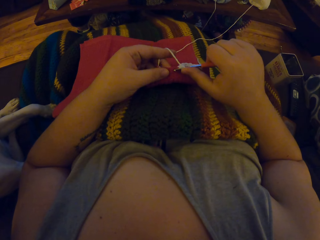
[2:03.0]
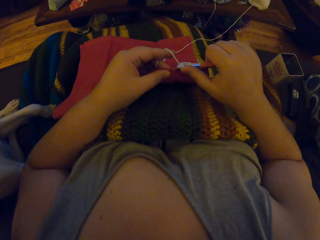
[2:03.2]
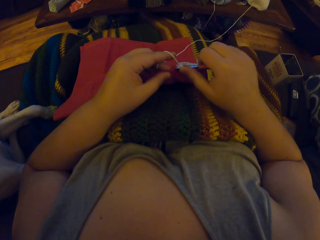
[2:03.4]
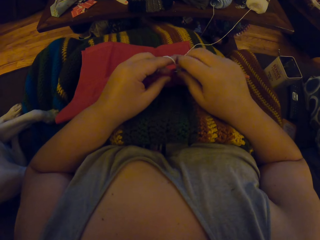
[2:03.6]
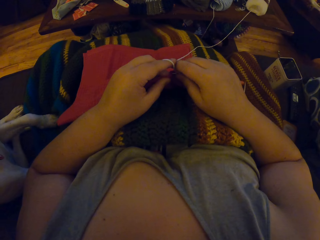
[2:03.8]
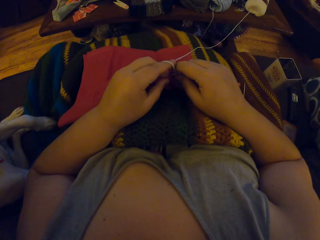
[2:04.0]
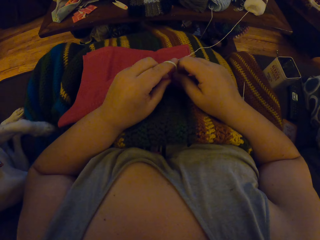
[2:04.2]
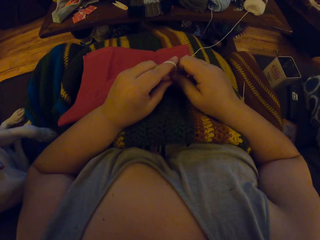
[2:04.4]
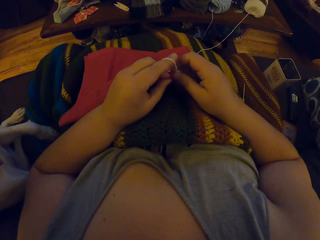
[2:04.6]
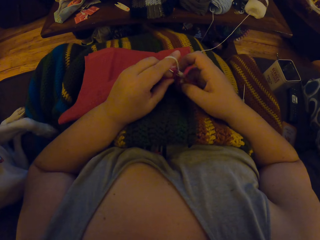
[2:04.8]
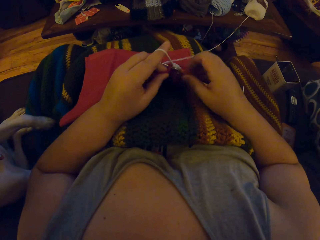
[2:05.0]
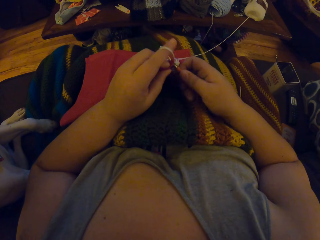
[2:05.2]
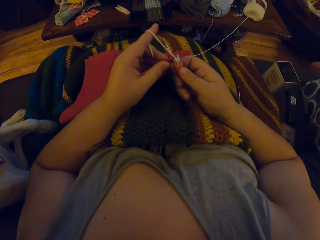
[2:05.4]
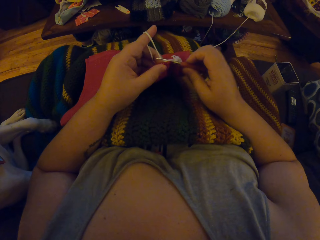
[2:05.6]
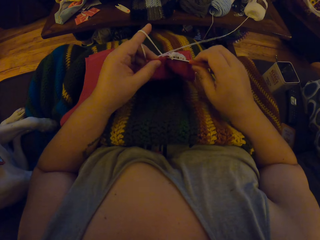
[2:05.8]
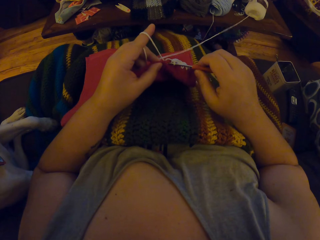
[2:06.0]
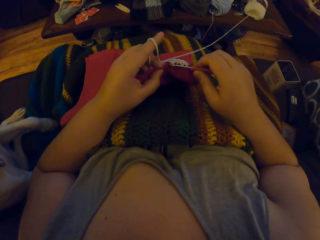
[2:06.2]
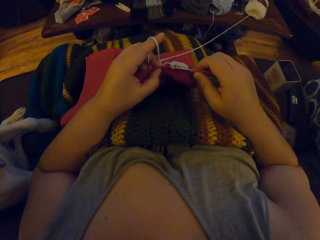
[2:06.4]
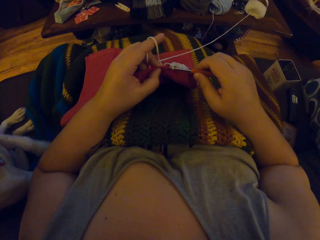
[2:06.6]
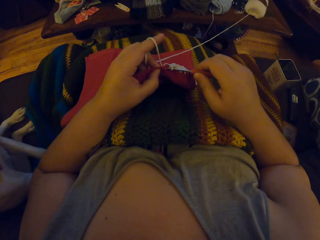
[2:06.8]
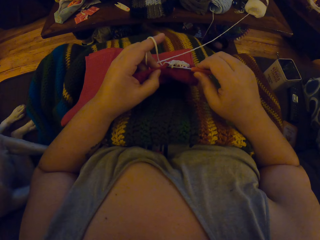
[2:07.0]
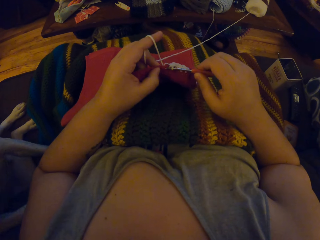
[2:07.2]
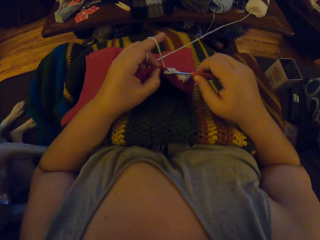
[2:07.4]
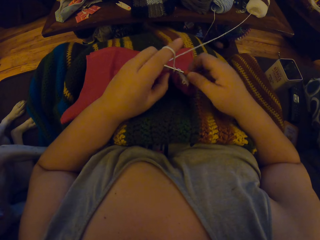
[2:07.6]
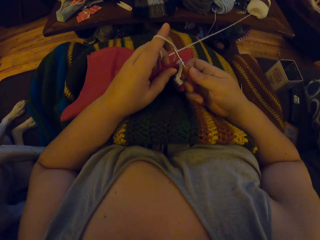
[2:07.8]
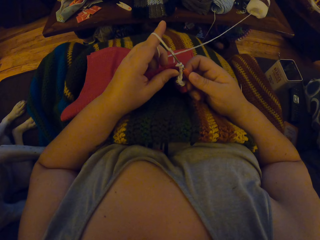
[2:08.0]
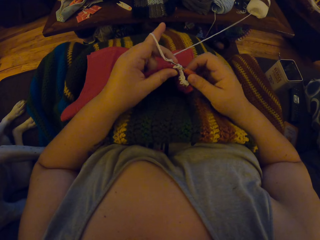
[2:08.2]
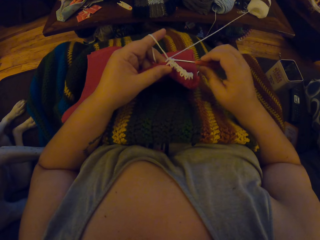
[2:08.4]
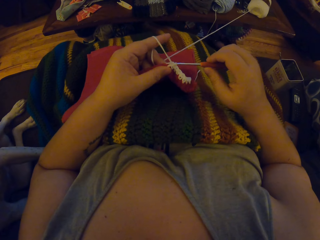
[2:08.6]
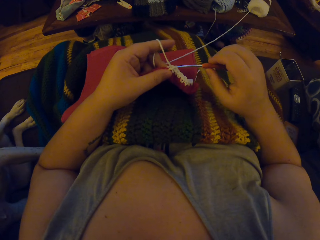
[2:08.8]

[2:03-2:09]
The camera wearer crochets the fabric.

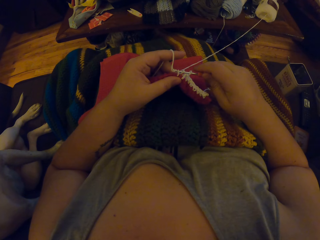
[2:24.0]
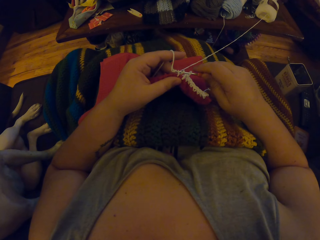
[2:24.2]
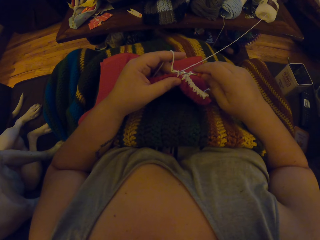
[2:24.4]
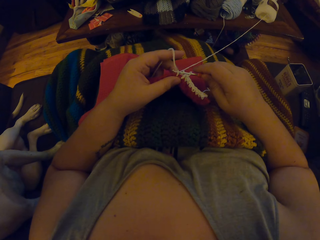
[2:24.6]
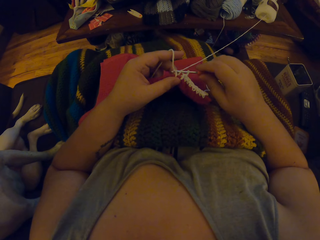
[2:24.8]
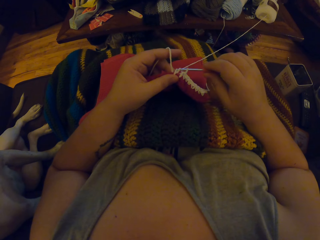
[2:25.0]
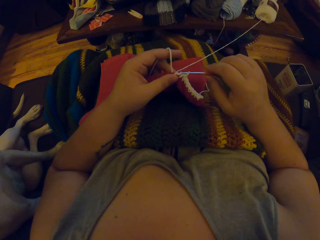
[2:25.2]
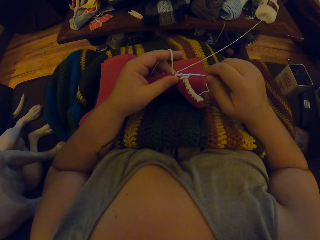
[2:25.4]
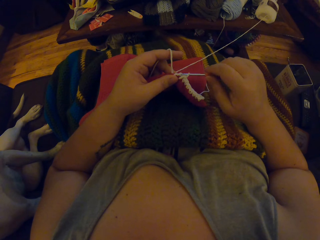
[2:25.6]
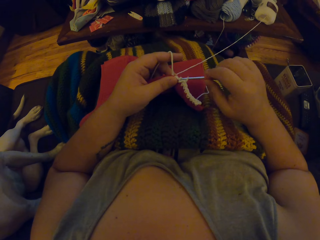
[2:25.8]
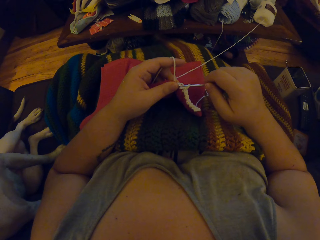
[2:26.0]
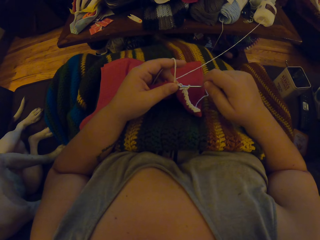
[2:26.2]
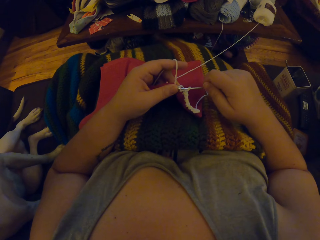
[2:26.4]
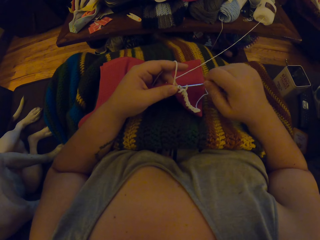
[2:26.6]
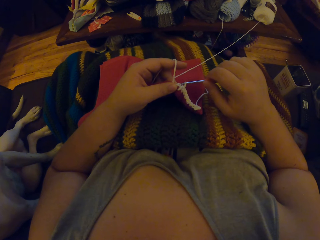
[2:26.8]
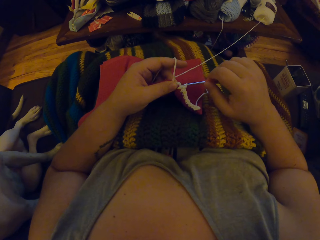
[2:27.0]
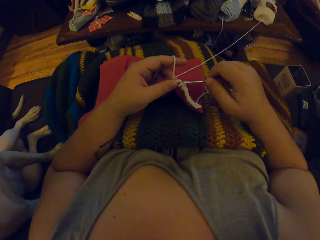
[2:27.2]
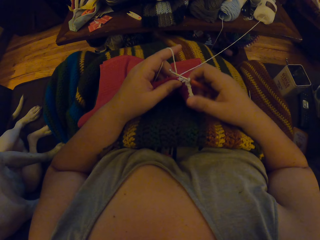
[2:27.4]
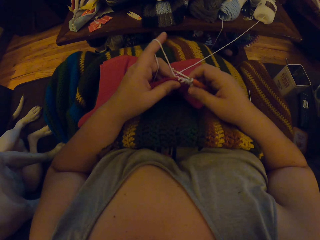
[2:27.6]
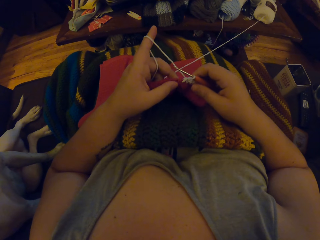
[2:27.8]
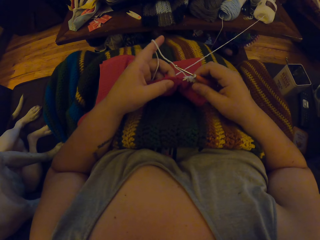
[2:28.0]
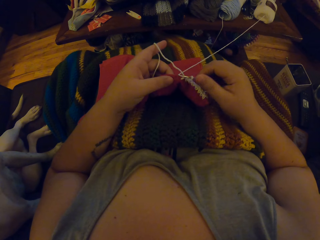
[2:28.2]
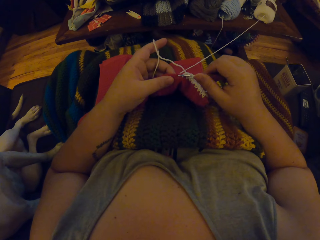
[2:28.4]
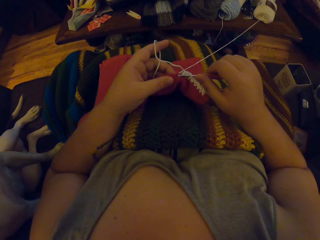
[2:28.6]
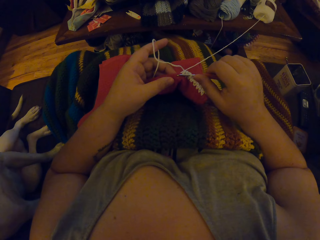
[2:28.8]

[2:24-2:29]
The camera wearer looks at the fabric. They crochet the fabric.

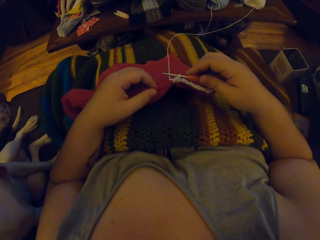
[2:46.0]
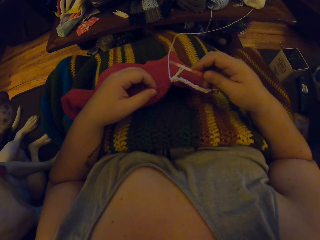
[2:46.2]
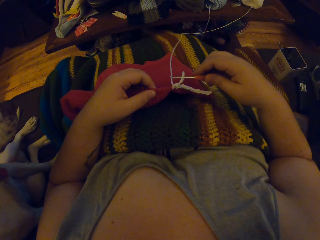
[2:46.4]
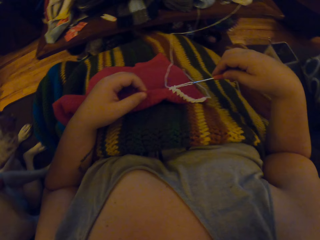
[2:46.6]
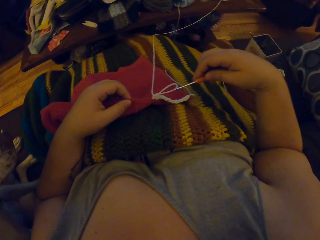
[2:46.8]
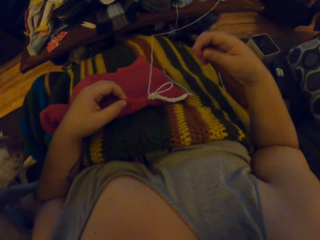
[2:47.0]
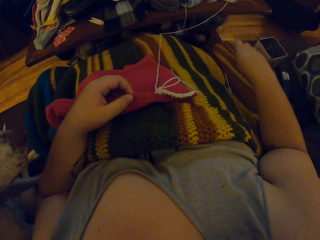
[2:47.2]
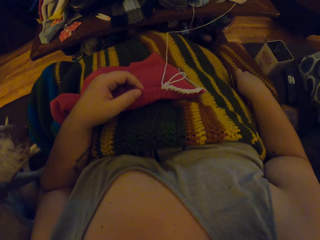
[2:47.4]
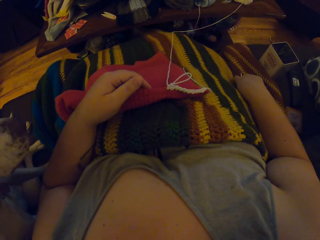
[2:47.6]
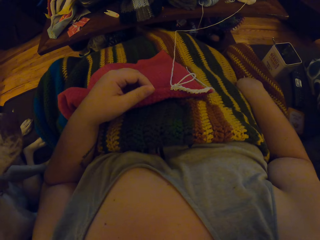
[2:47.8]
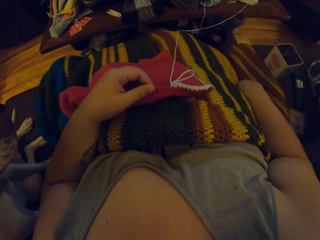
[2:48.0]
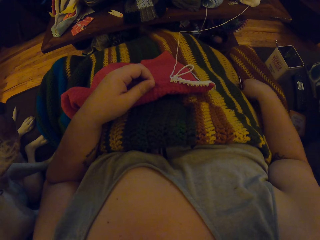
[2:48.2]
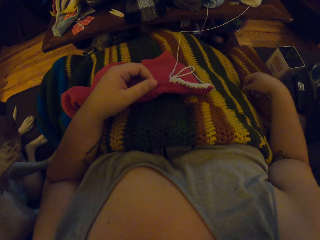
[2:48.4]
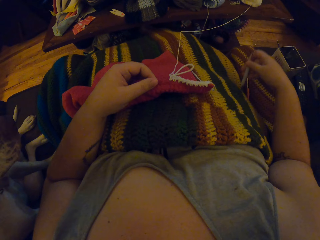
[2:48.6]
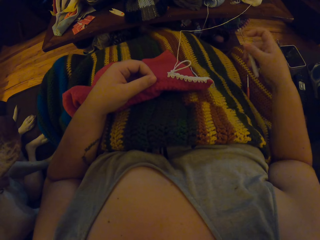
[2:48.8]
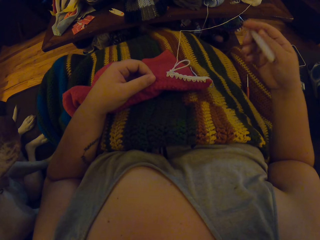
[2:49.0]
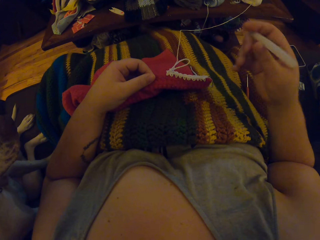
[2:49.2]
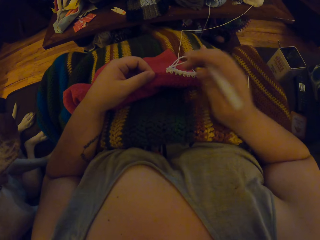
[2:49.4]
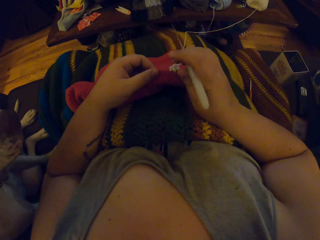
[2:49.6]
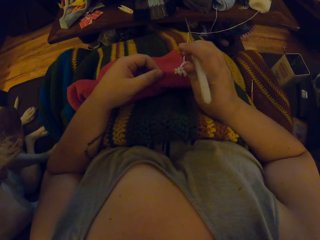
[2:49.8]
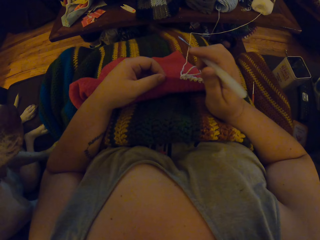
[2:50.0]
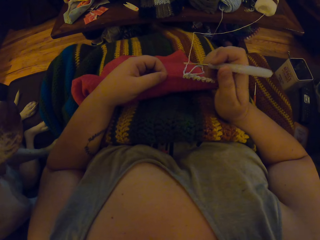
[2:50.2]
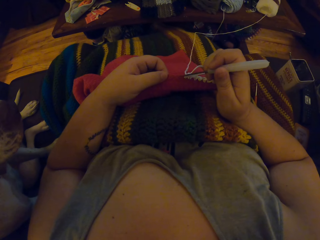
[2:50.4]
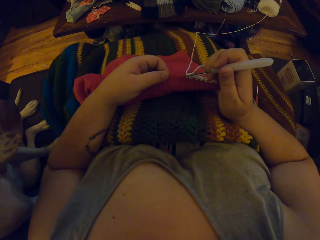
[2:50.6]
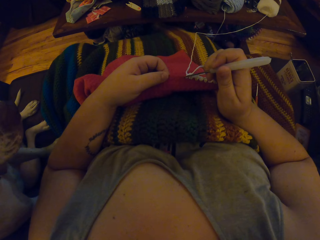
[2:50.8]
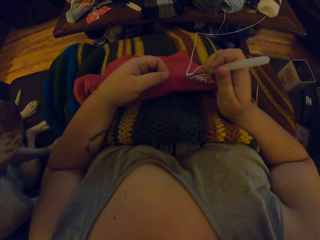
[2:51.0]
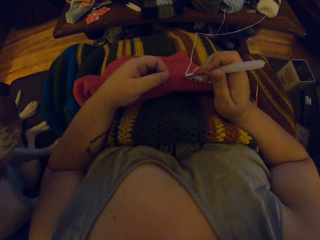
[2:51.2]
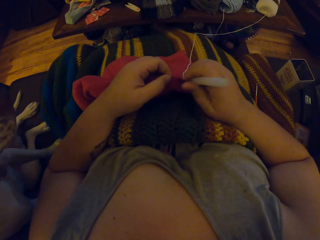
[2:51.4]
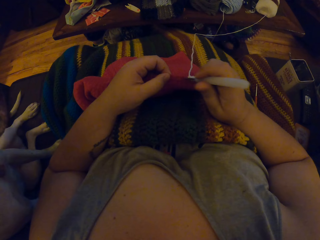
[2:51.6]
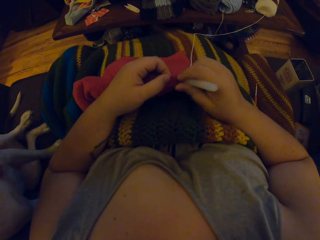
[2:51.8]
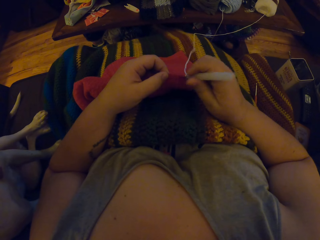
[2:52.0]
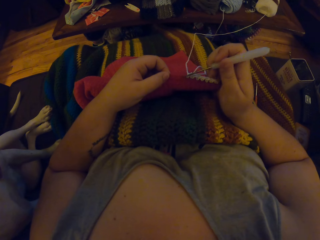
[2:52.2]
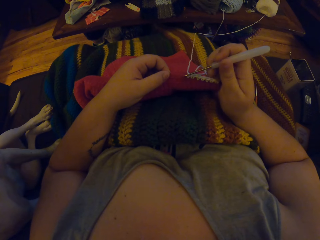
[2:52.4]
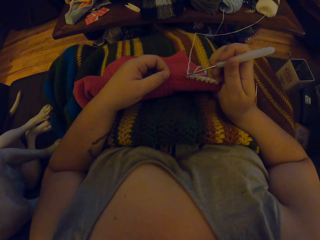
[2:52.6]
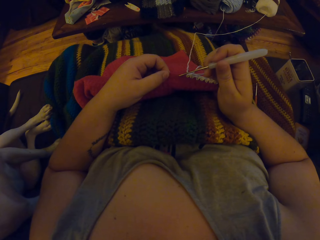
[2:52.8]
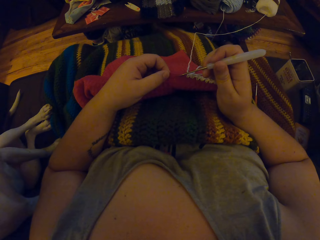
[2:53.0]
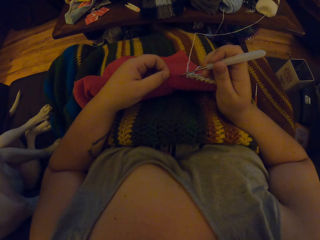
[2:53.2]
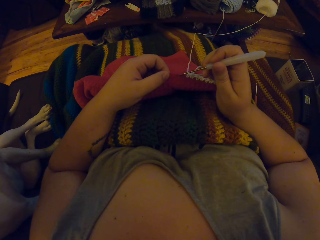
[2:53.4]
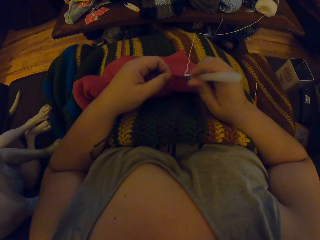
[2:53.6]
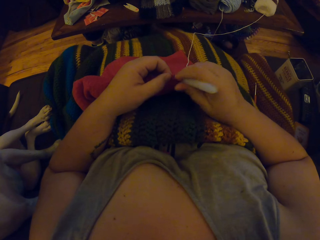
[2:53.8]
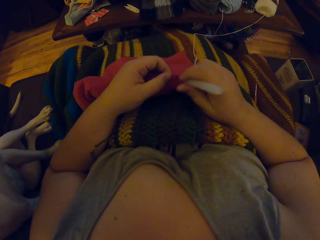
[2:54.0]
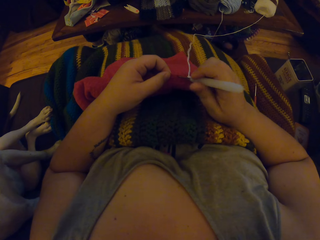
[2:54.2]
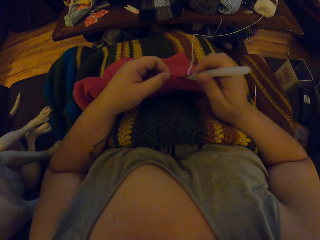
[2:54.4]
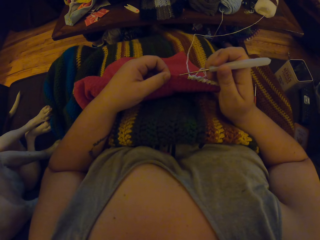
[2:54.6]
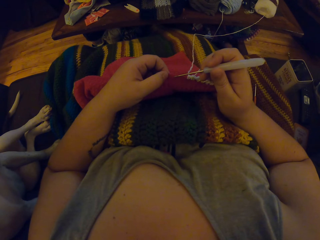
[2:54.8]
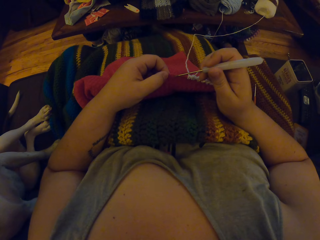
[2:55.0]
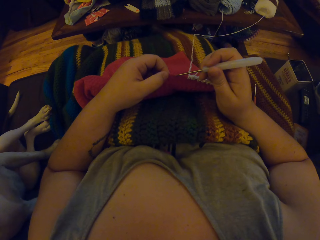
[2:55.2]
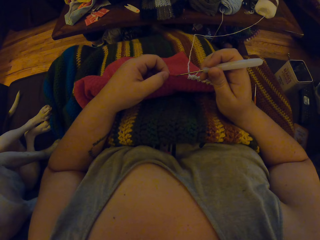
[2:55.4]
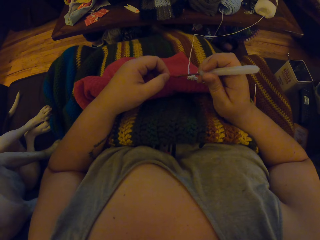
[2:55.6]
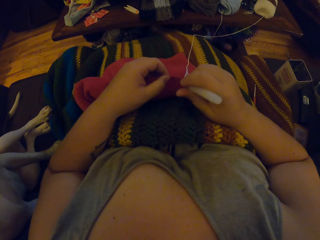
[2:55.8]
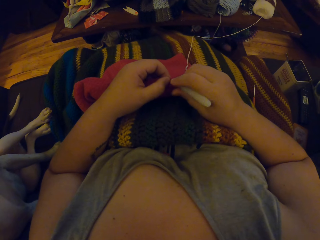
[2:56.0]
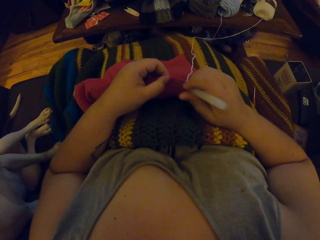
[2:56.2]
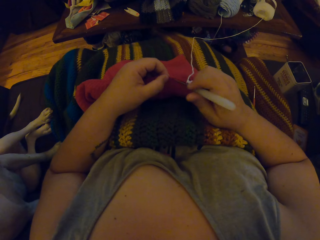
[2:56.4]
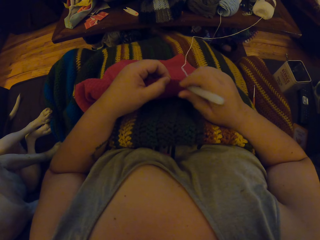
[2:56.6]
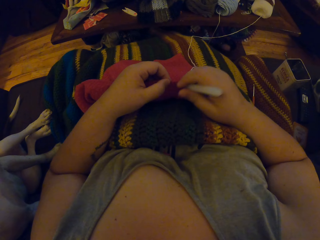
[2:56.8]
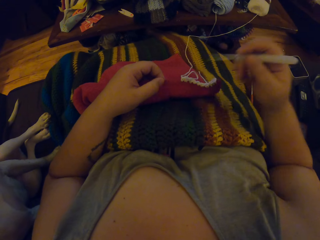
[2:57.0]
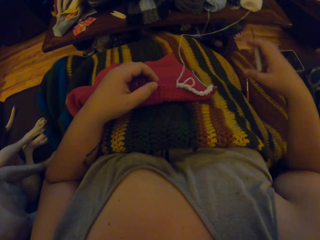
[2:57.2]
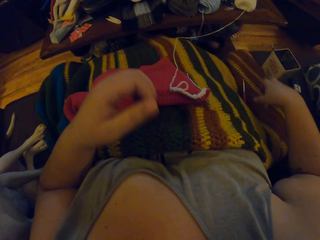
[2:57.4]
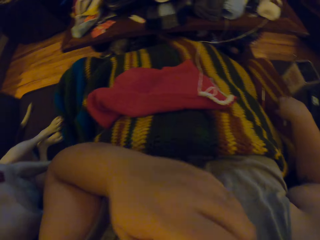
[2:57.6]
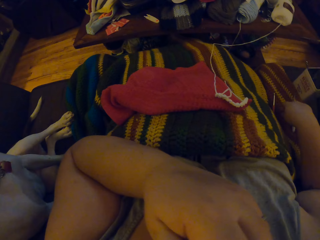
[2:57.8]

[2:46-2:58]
The camera wearer removes the orange crochet hook from the yarn. She drops the orange crochet hook on the chair. She picks up the white crochet hook with her right hand. She pierces the cloth with the white crochet hook.
